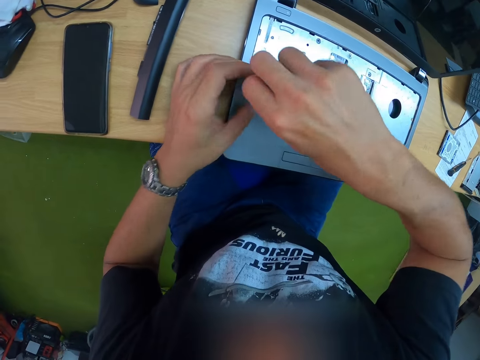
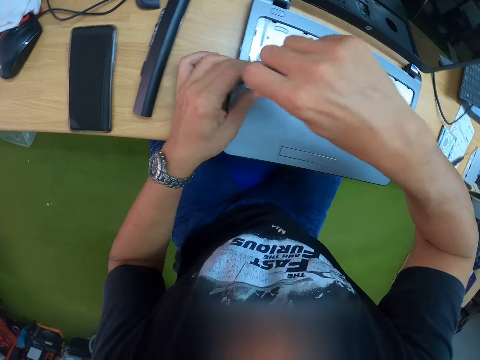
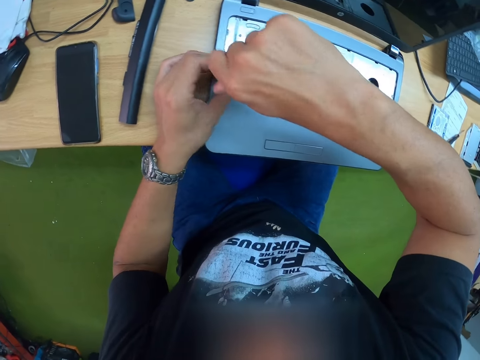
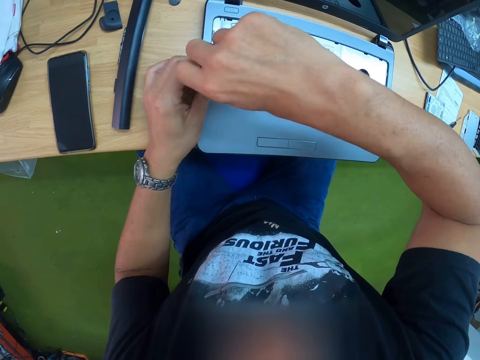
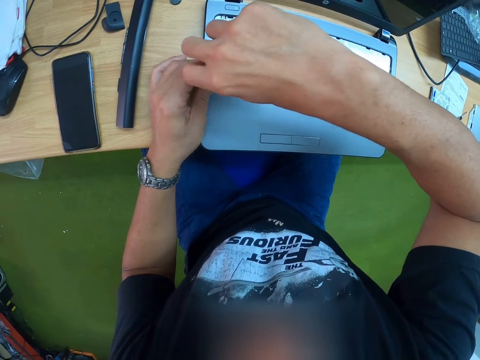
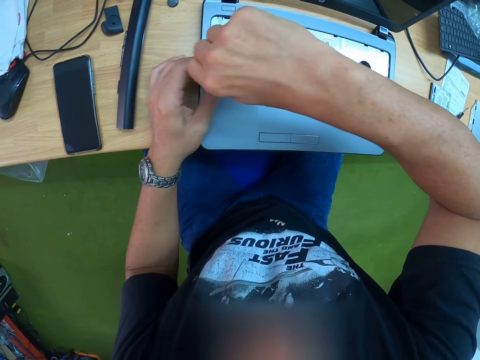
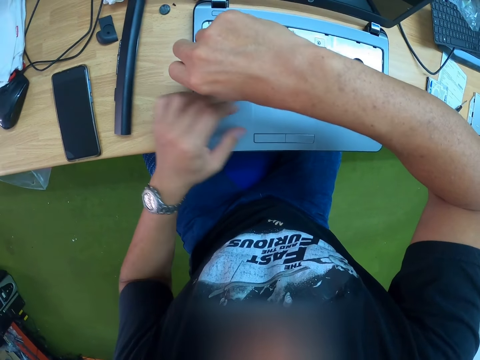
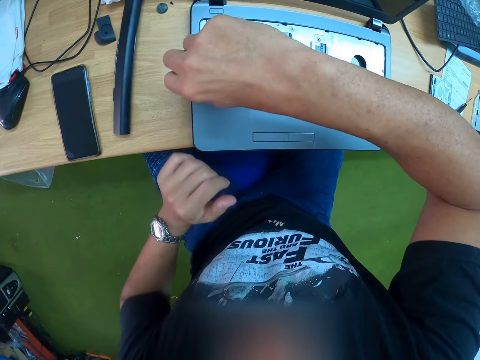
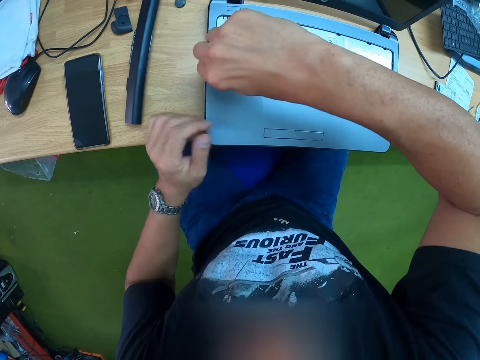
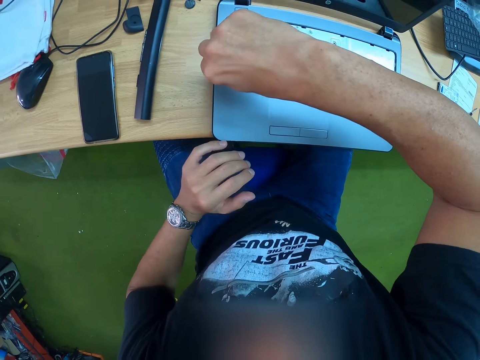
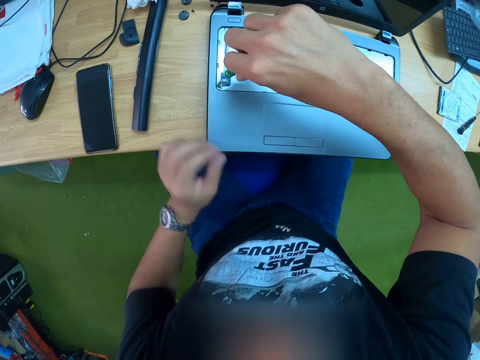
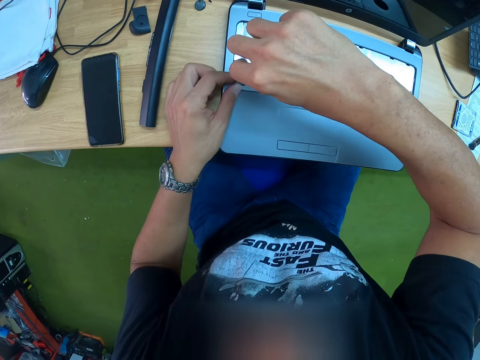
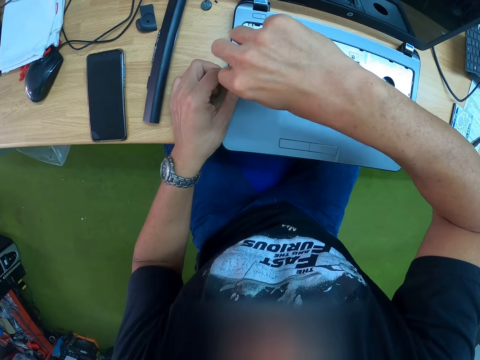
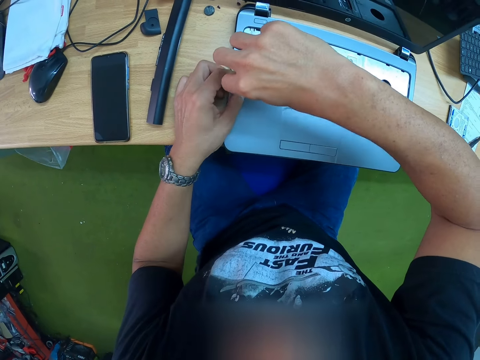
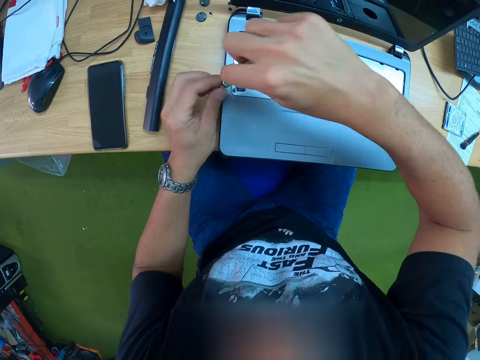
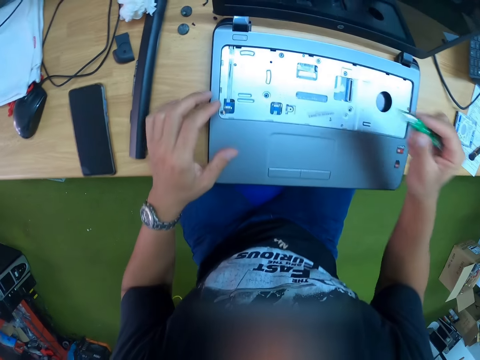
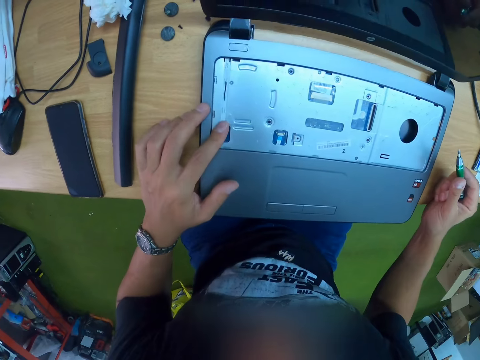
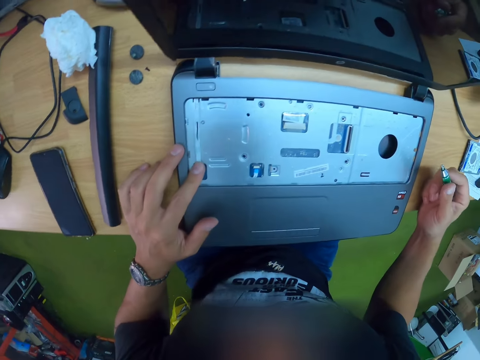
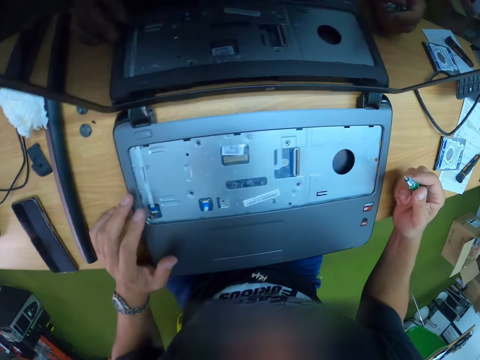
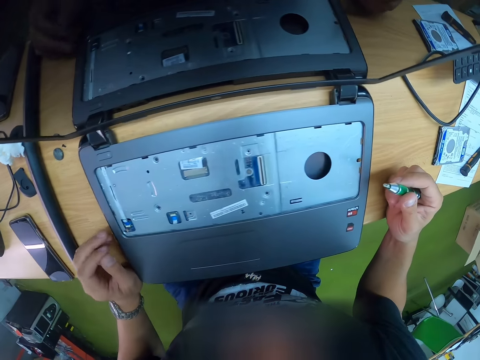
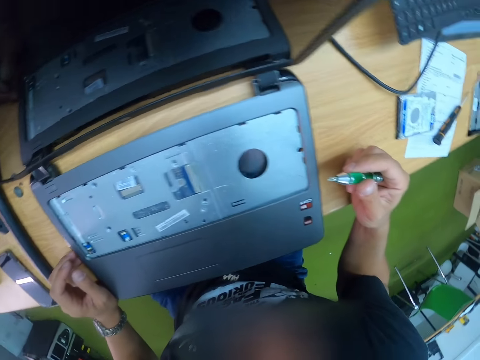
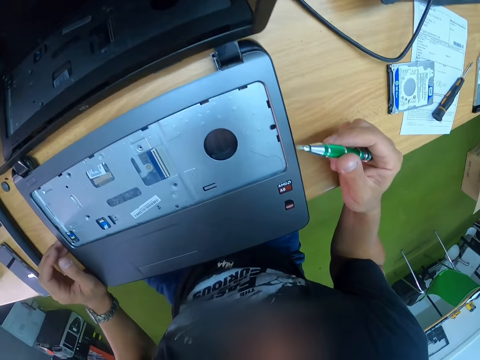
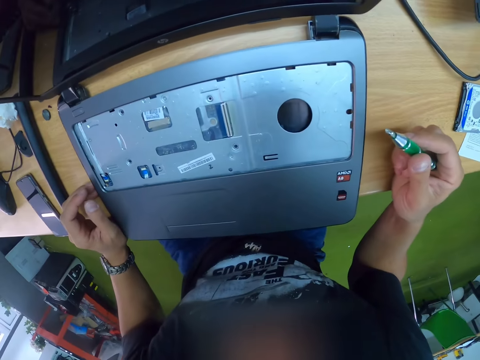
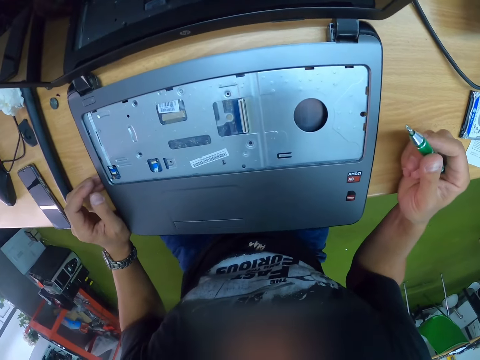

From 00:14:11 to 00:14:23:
The camera wearer supports the screwdriver with his left hand. He holds the motherboard with the finger.

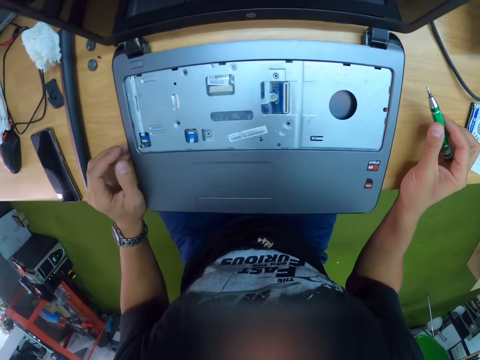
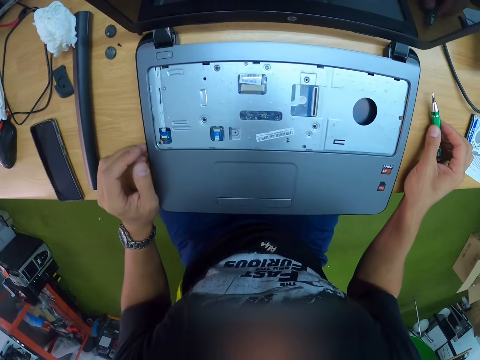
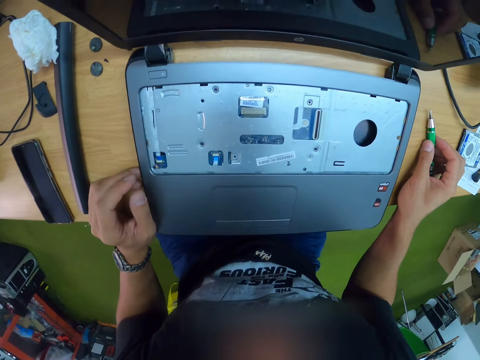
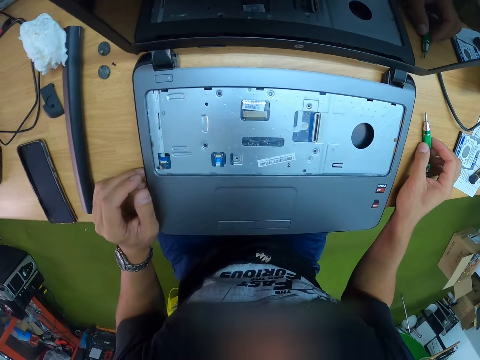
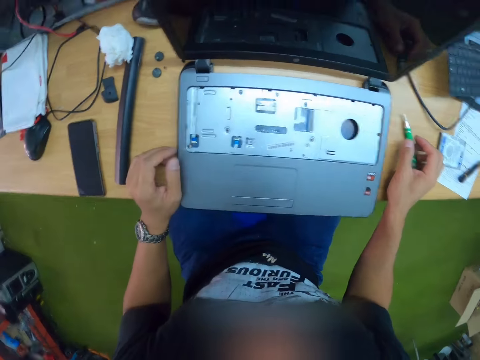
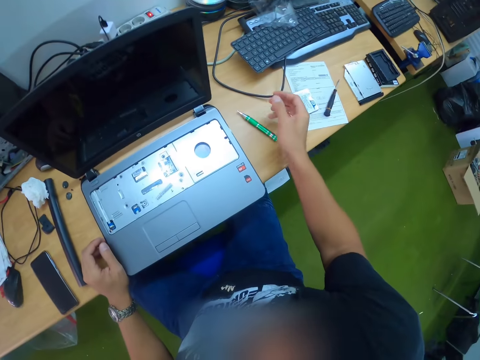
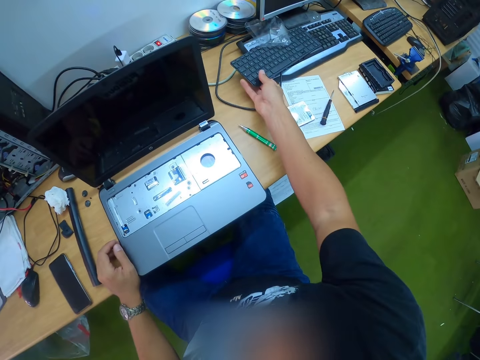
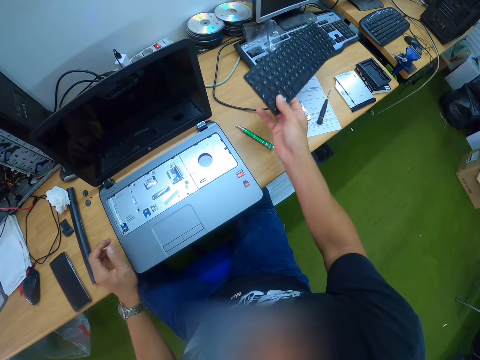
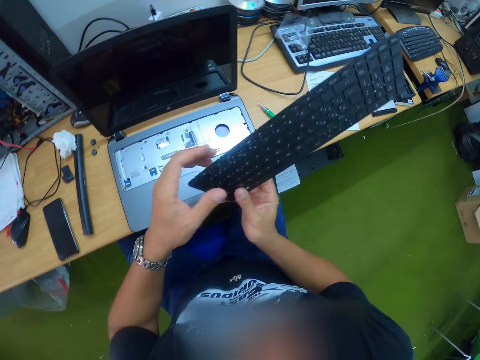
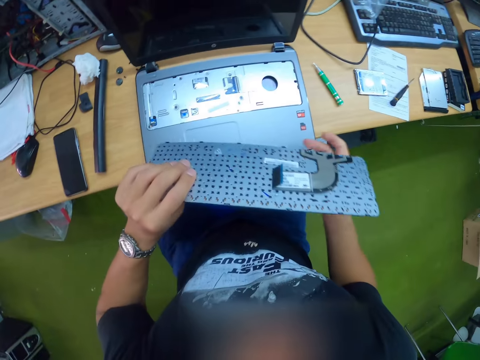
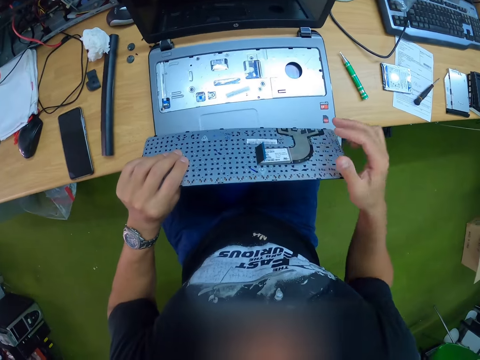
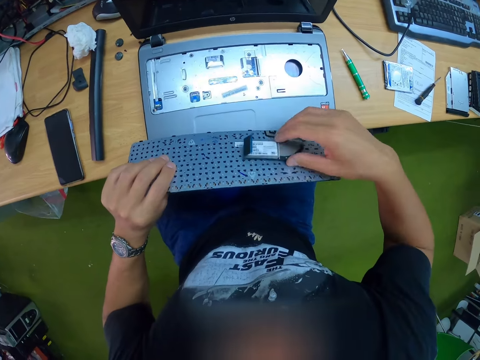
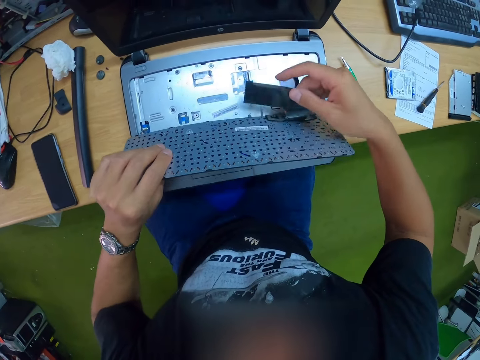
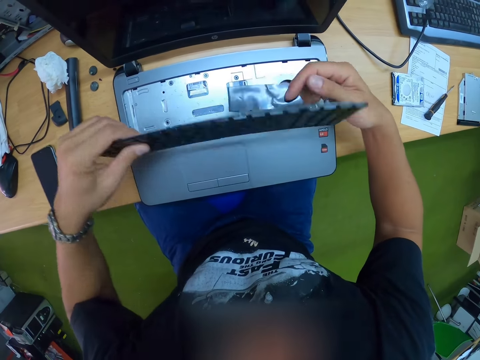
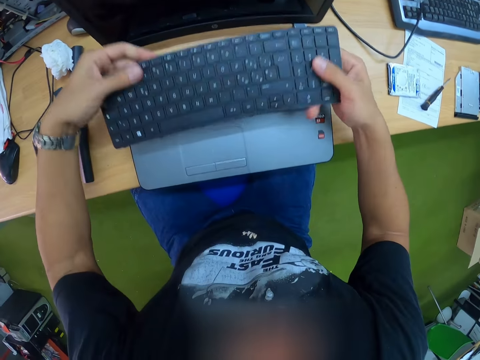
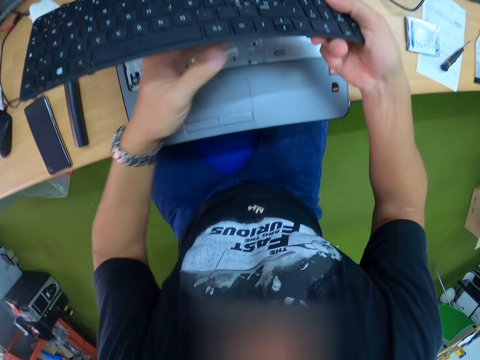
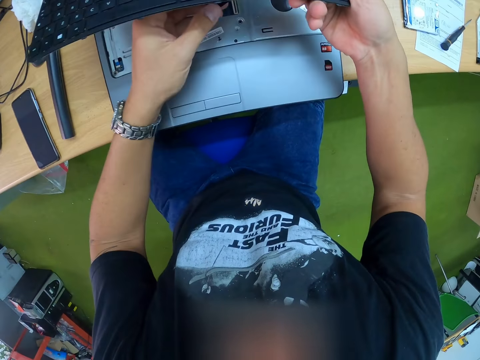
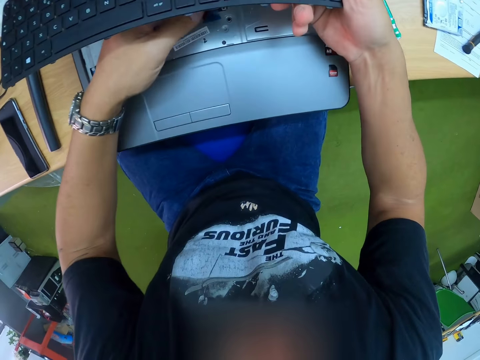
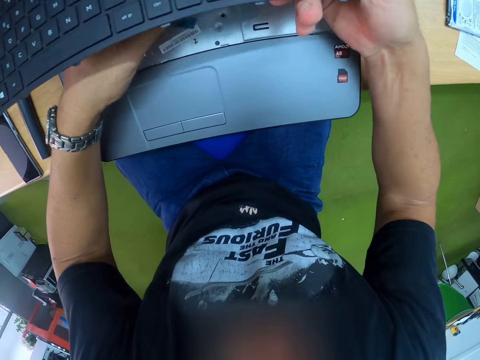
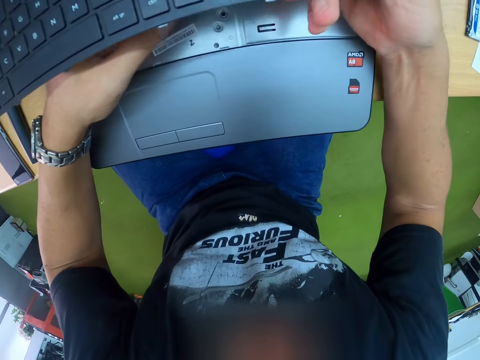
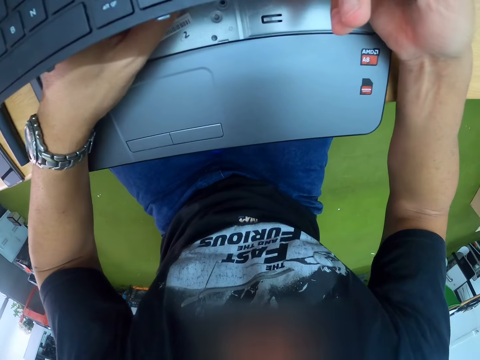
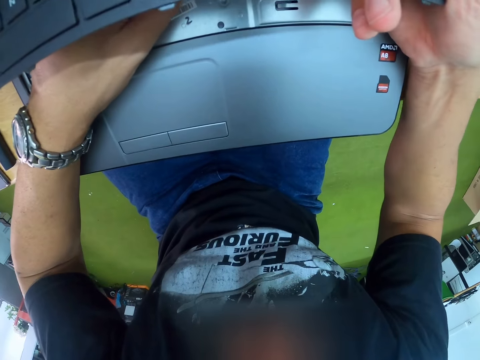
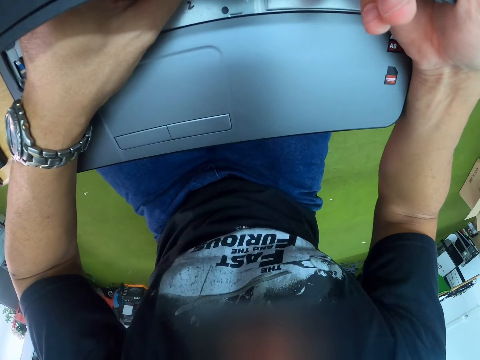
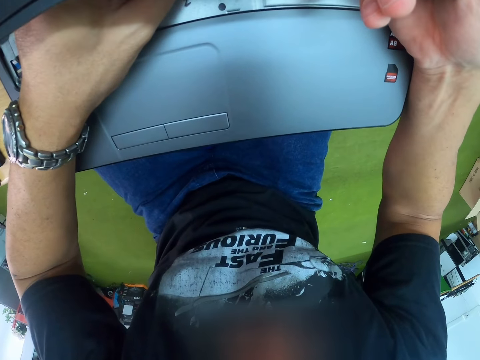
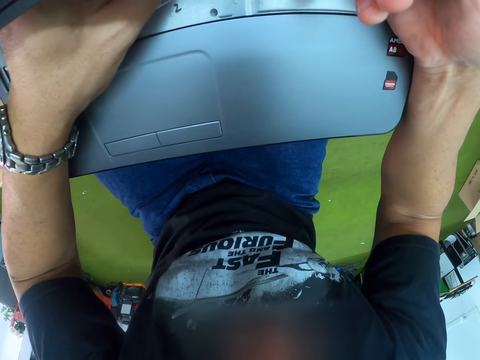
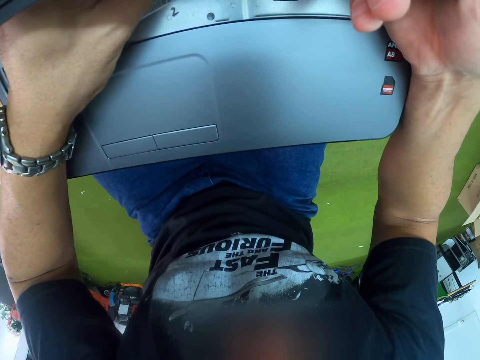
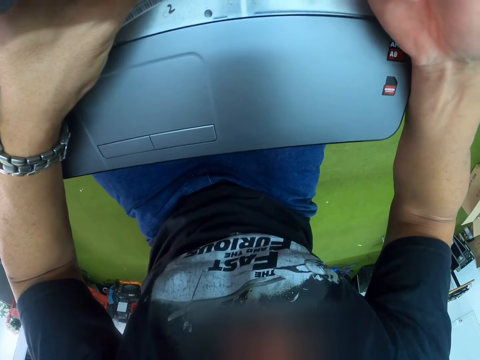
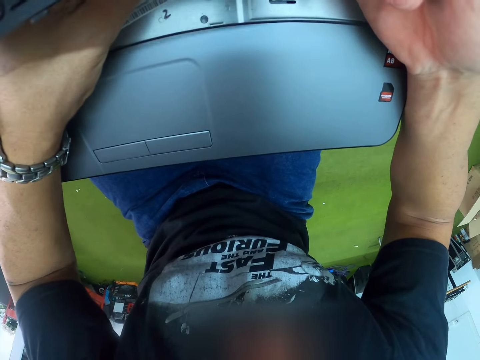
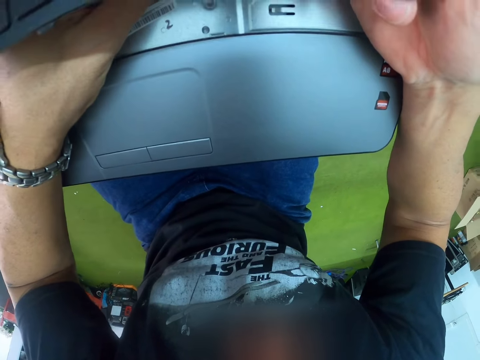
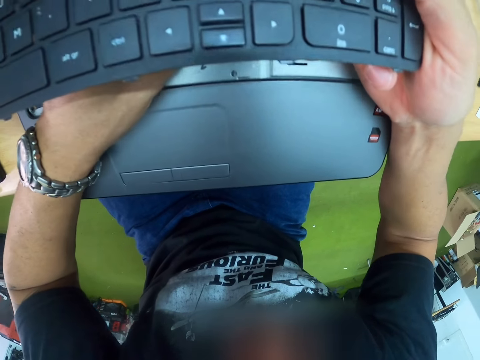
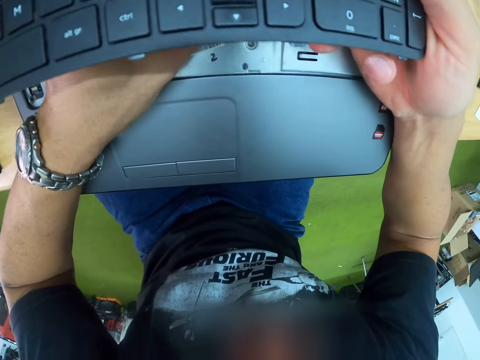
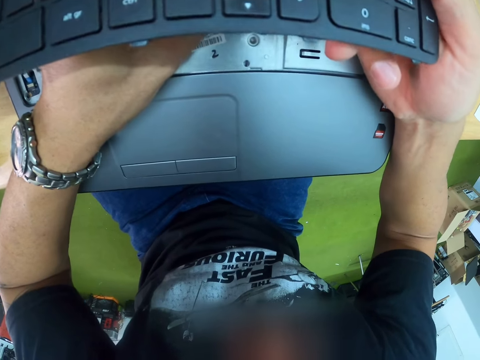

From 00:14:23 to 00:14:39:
The camera wearer drops the screwdriver on the table with his right hand. He grabs a keyboard from the table with his right hand. He holds the keyboard with both hands. He flips the keyboard with both hands. He pulls the keyboard clip of the laptop with his right hand. He holds the keyboard CPU. He flips the keyboard with his left hand. He connects the CPU to the laptop. He clips the keyboard to the laptop with the keyboard clip in his left hand.
